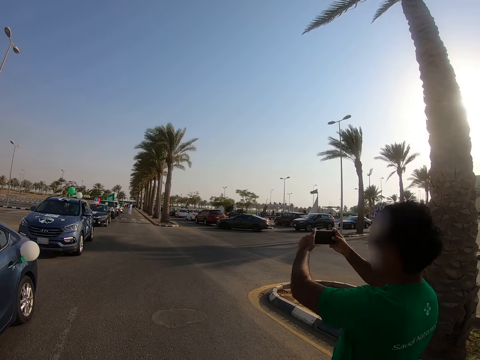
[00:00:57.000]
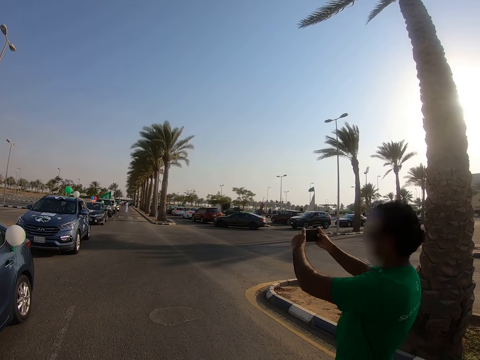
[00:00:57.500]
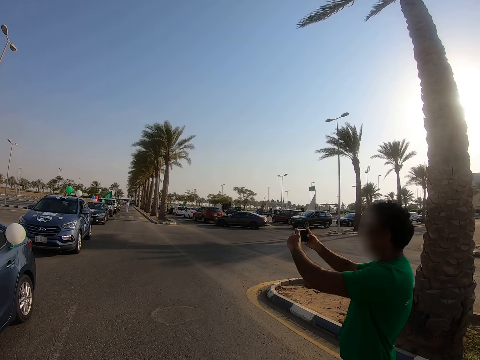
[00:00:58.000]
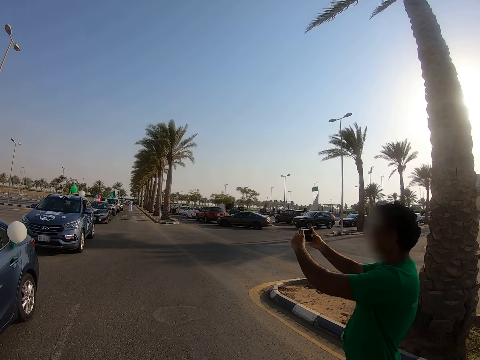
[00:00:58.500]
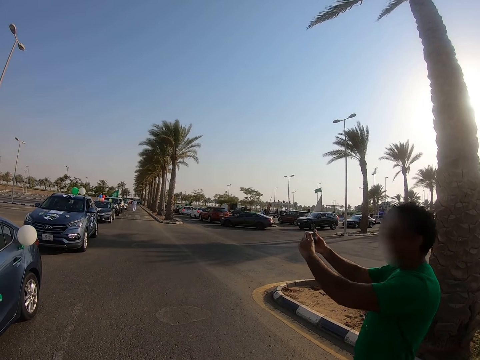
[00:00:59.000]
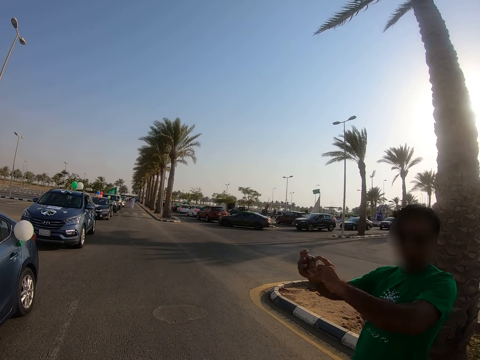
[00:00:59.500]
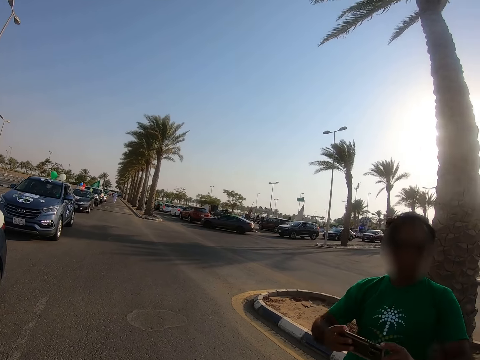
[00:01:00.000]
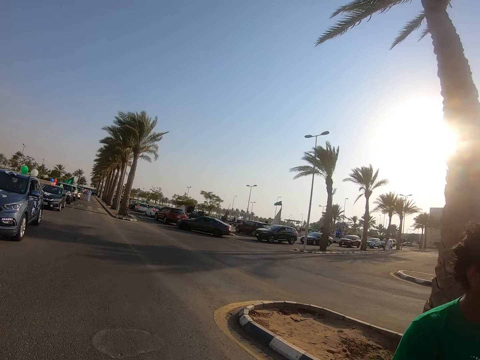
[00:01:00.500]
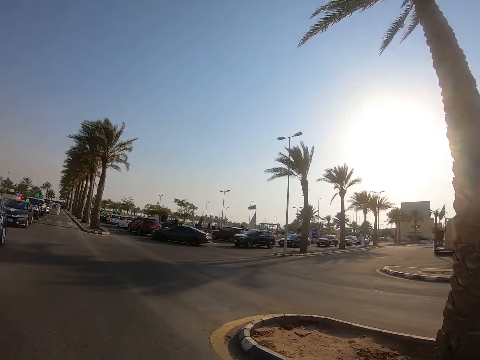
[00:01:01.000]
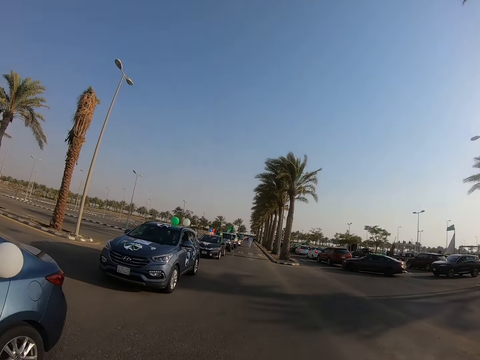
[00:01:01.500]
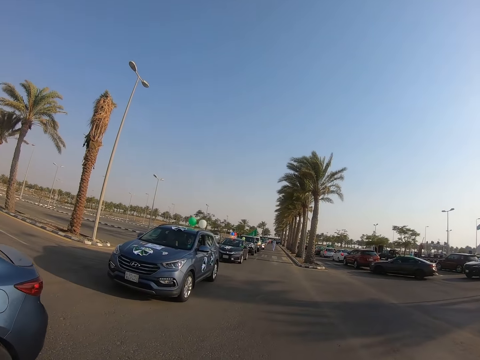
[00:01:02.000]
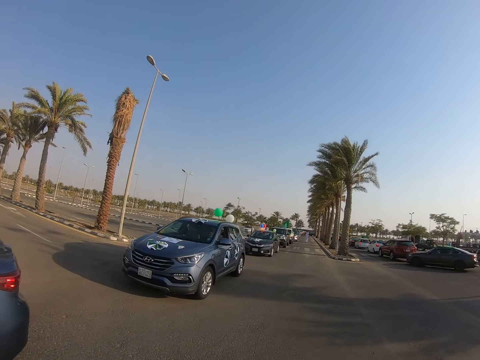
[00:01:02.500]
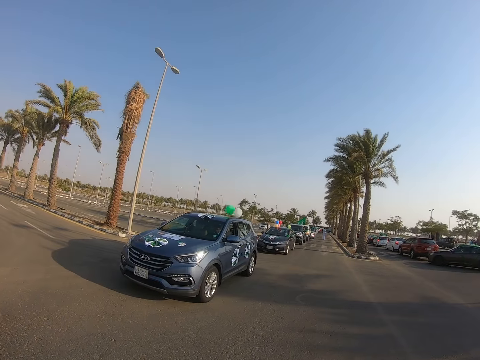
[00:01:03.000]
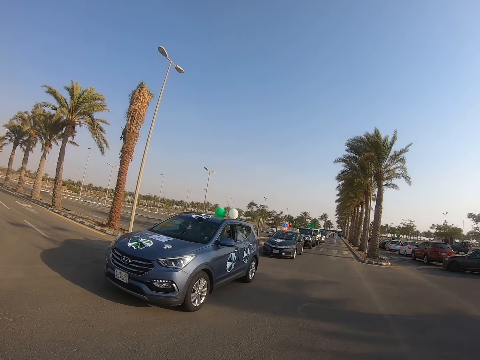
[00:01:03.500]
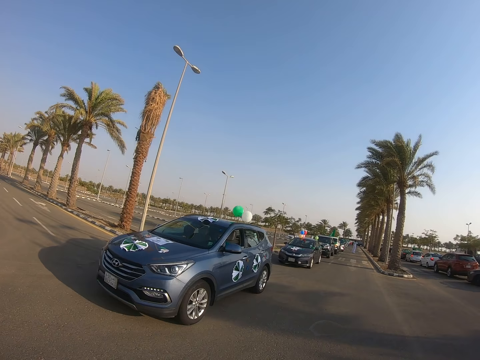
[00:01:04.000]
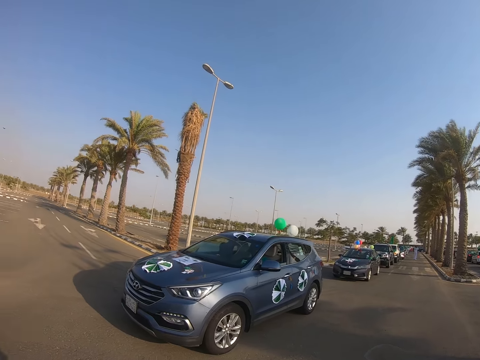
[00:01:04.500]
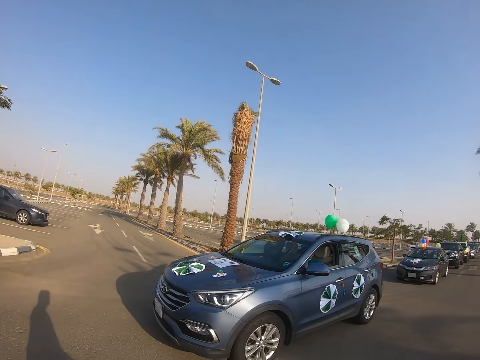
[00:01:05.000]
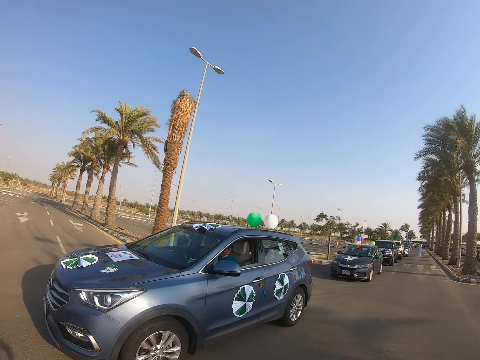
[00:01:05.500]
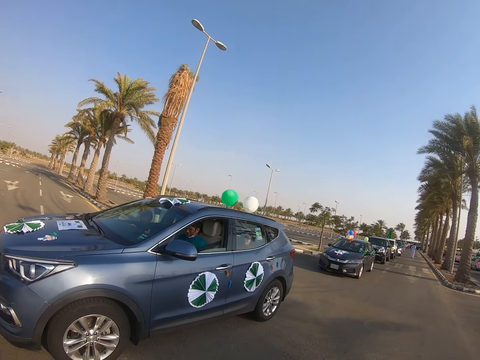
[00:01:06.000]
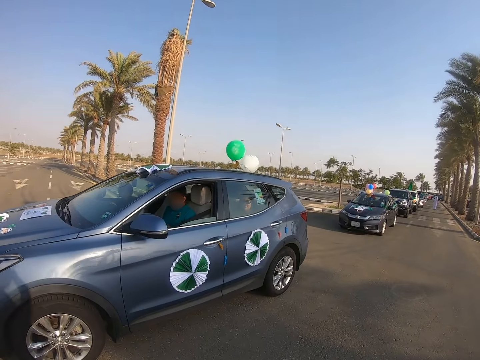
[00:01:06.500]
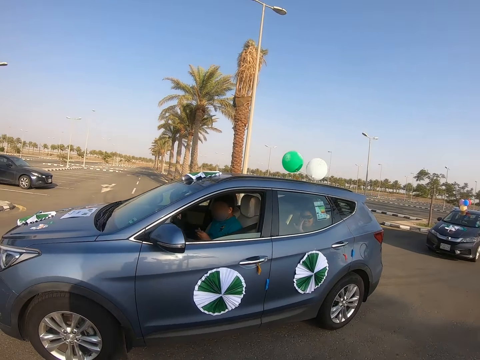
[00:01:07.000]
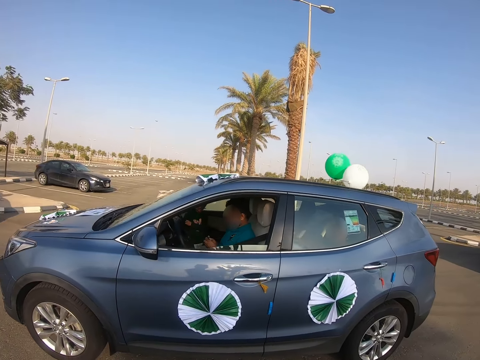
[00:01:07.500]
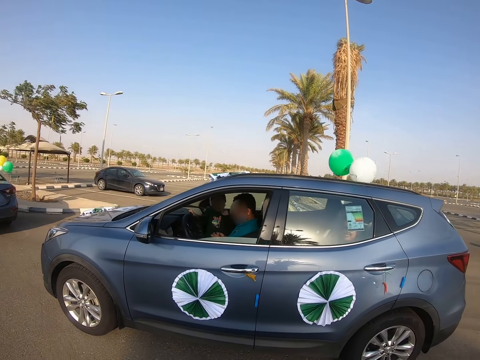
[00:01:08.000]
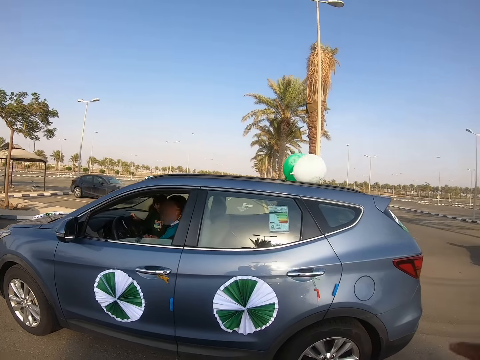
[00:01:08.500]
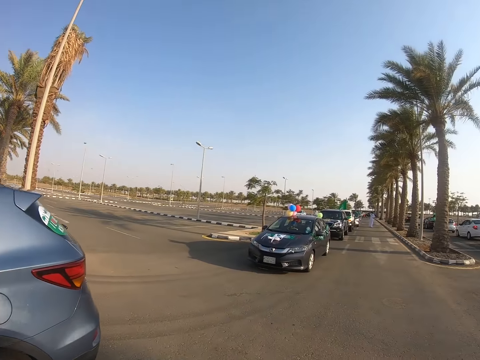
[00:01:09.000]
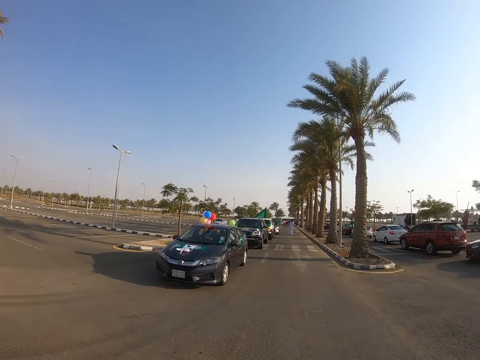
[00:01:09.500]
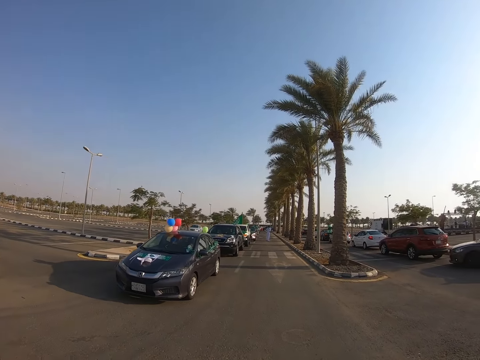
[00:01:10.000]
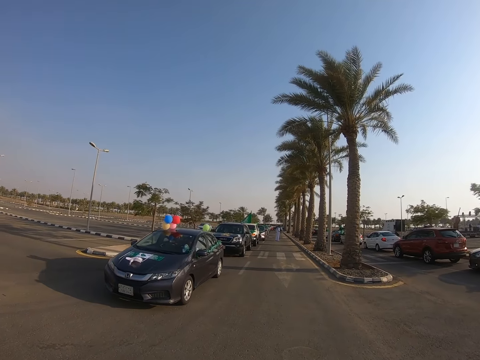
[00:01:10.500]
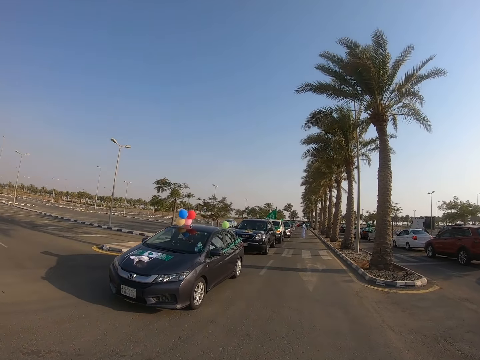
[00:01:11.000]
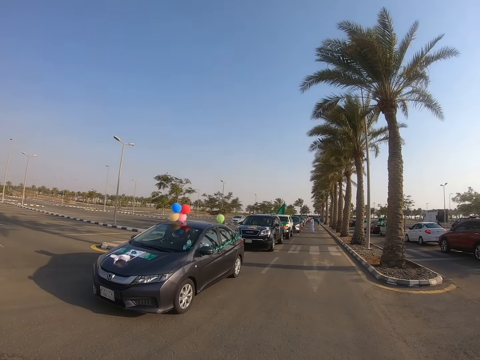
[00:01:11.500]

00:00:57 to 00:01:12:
The camera wearer looks at the convoy. They look around.

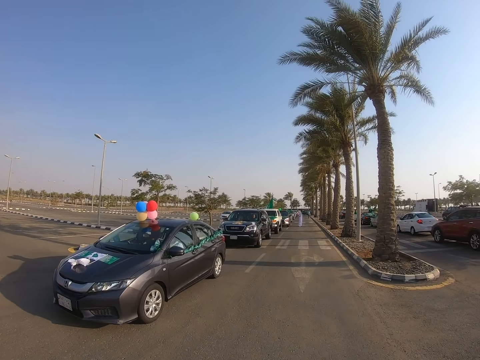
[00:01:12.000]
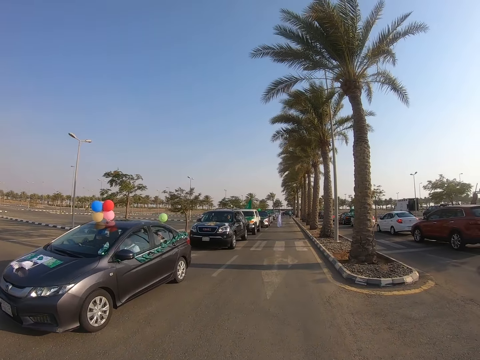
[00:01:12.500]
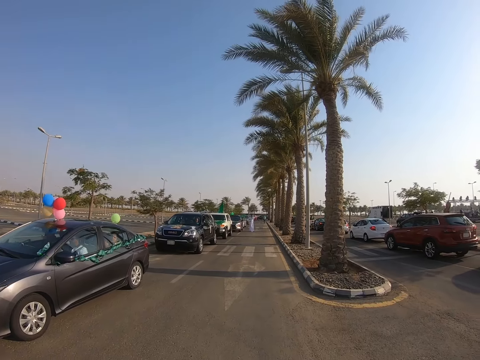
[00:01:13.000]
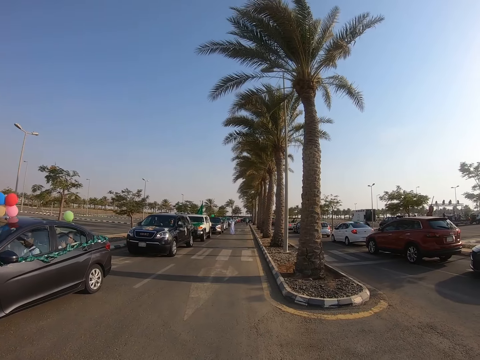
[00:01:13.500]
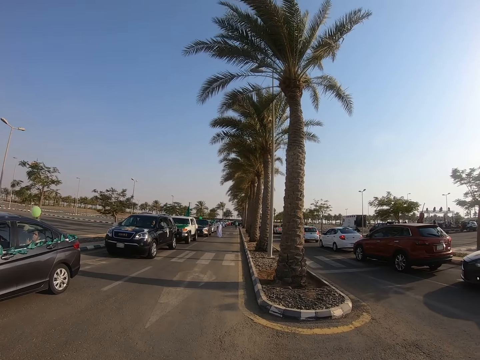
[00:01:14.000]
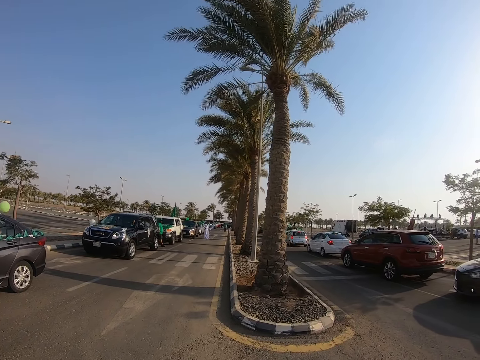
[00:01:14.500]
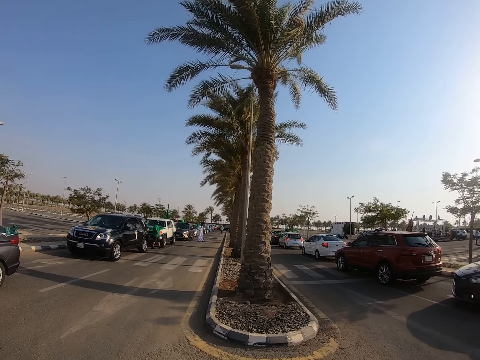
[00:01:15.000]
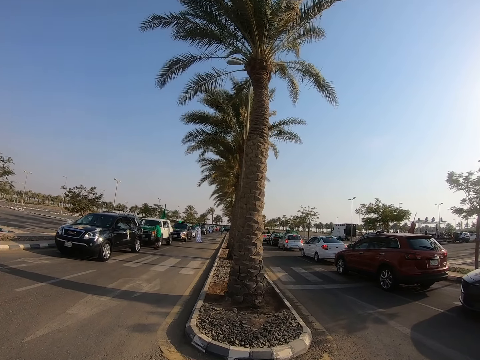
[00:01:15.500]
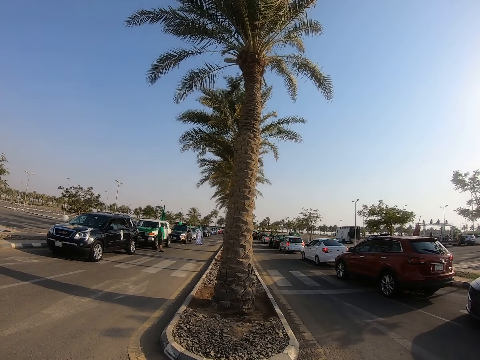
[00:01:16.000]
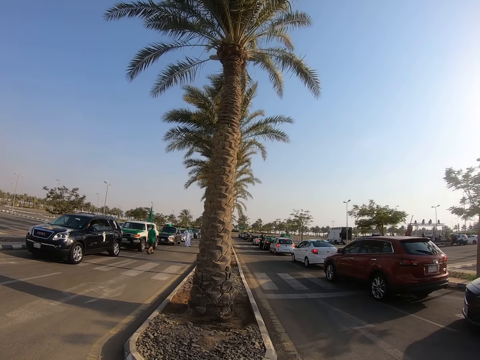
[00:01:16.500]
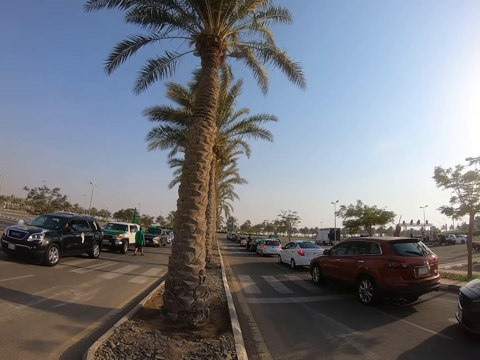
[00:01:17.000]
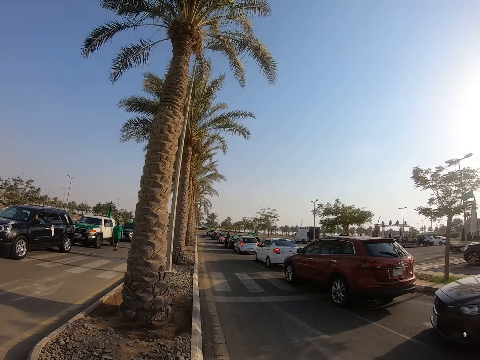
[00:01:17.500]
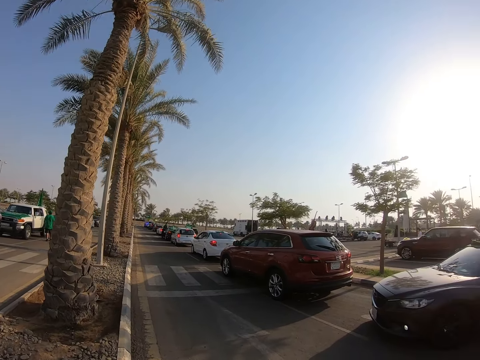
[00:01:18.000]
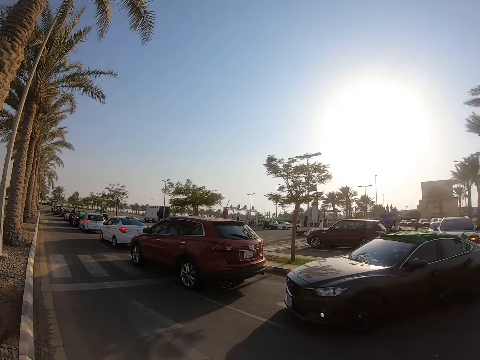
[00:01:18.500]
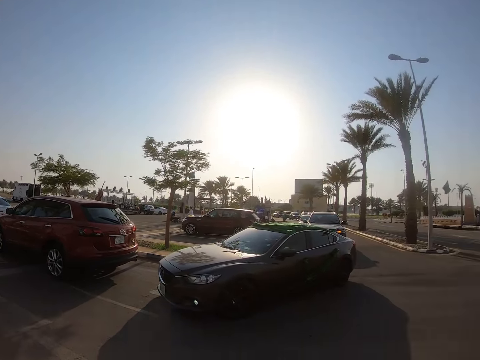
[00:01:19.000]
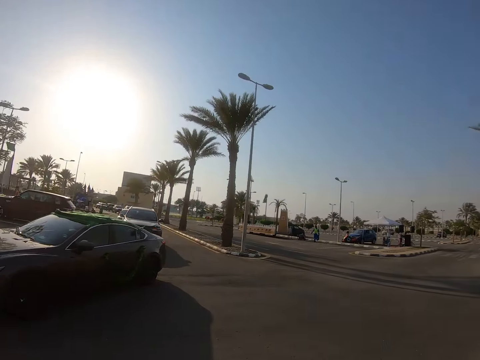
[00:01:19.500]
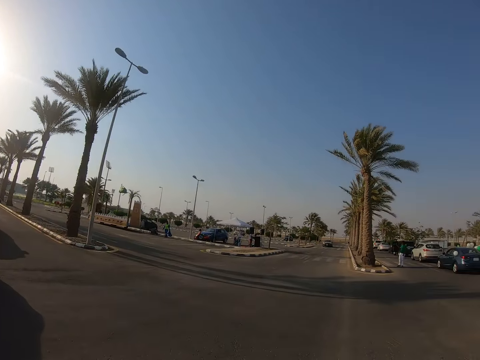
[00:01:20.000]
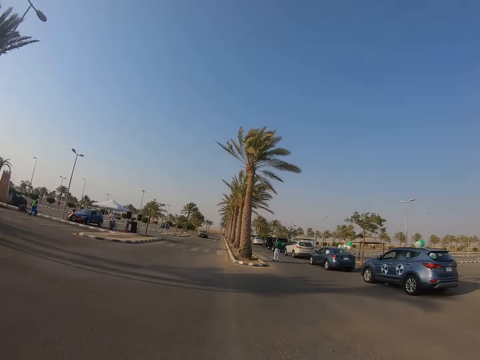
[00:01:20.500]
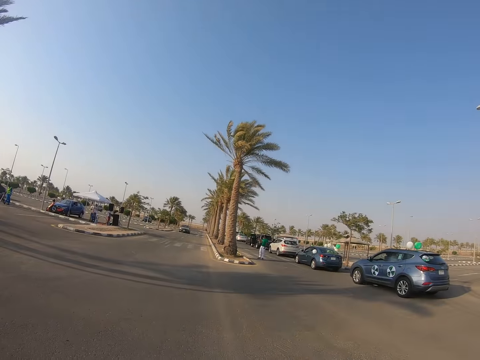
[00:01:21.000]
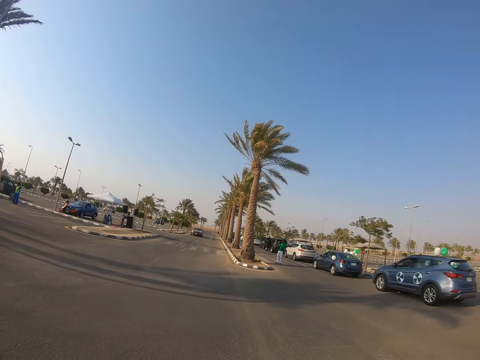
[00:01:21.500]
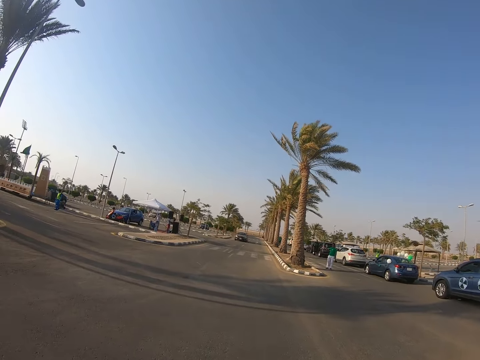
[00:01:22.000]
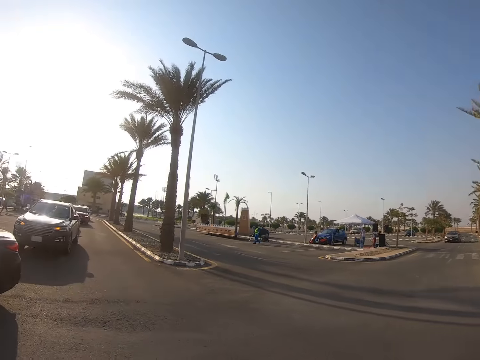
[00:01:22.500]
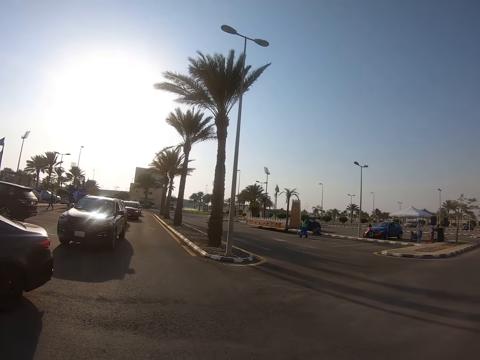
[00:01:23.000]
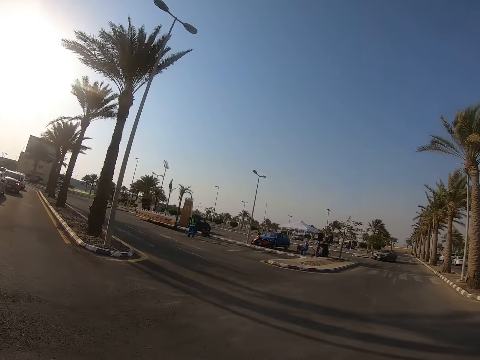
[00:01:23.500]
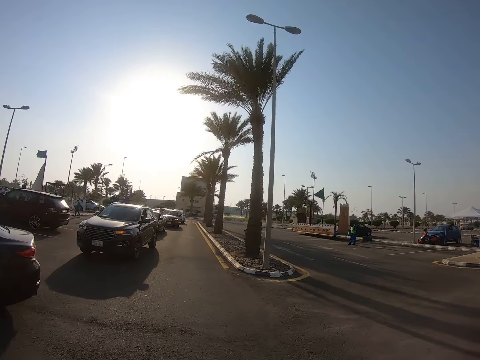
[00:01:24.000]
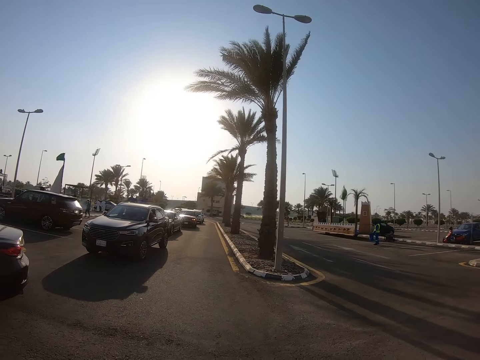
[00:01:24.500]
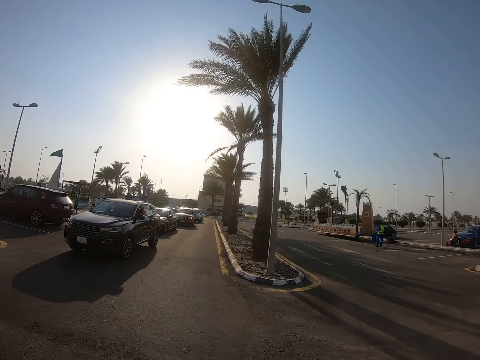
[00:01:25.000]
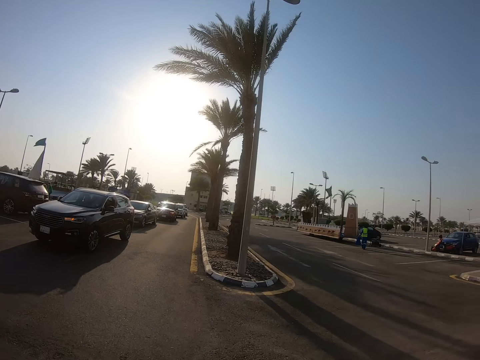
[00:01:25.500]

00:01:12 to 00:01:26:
The camera wearer looks at the convoy. They turn left.
